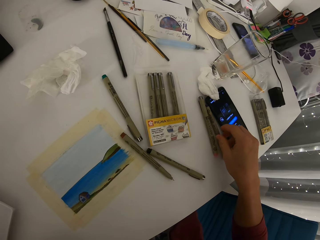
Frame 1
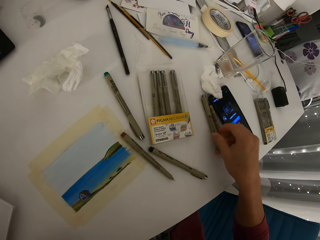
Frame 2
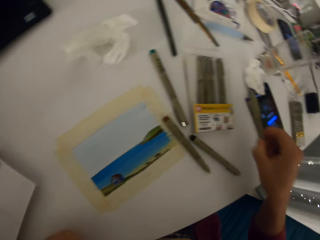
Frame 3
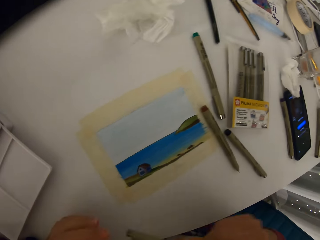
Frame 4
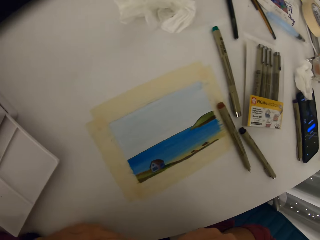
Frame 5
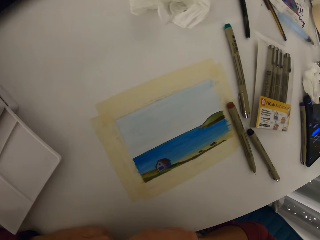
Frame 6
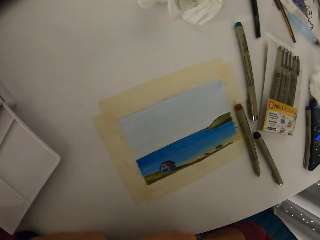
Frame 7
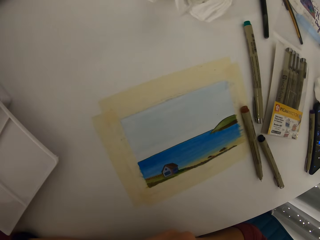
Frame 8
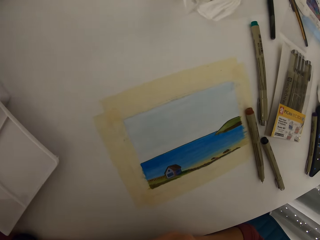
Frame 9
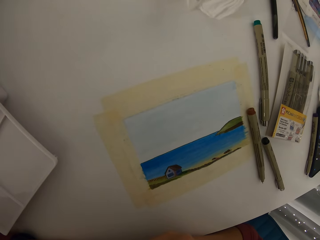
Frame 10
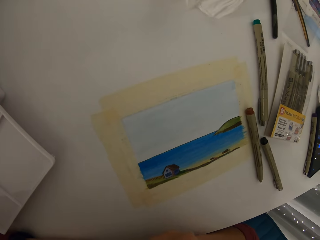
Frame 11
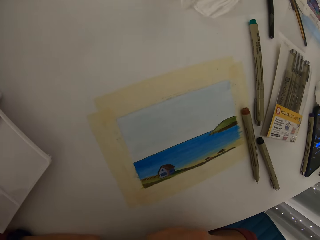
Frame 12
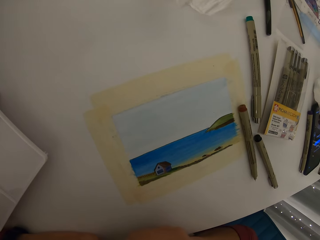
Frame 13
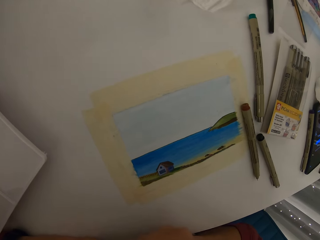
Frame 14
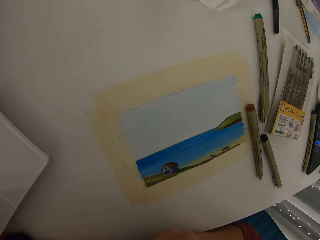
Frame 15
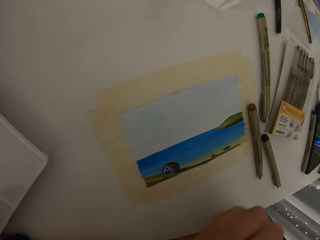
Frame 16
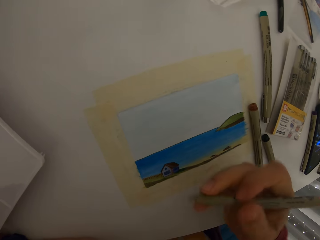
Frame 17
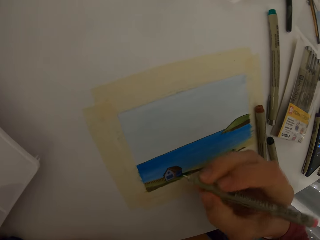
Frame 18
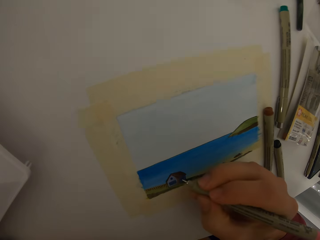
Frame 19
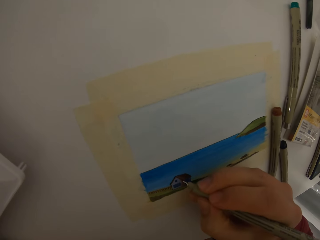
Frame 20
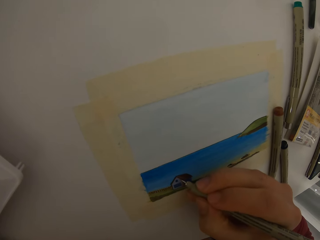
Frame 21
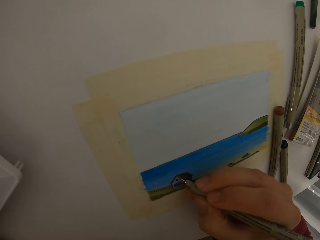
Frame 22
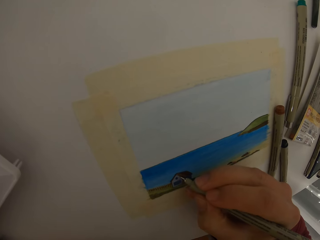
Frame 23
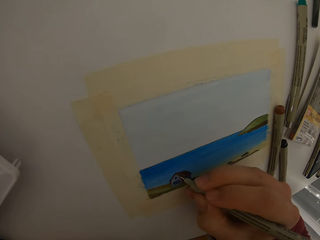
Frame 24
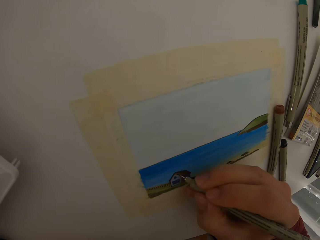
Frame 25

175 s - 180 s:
The camera wearer touches a marker pen on the table. They take the marker or color pen from the table, uncork the pen, and paint the picture. They add details to the picture using a color pen.

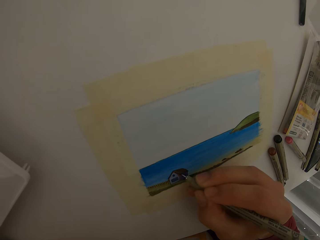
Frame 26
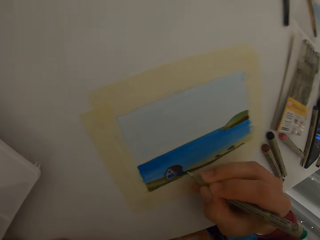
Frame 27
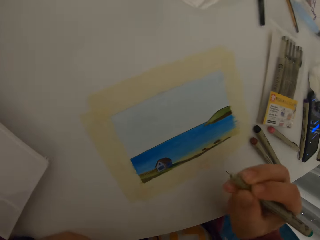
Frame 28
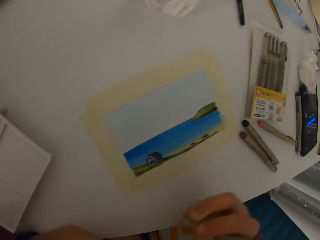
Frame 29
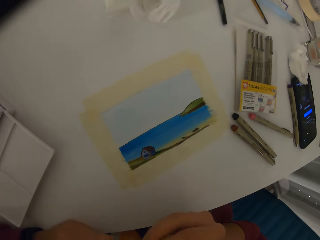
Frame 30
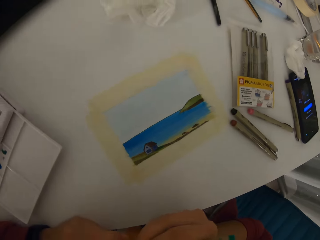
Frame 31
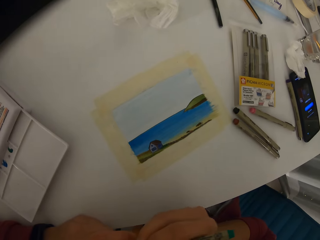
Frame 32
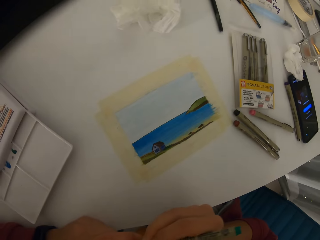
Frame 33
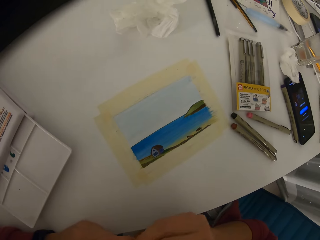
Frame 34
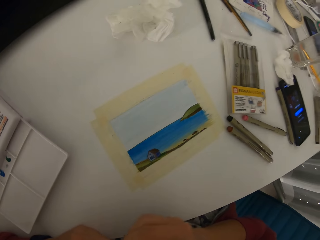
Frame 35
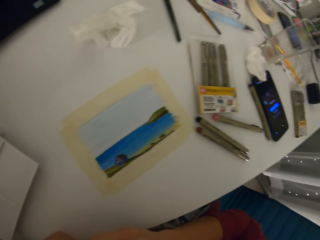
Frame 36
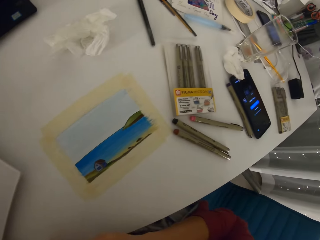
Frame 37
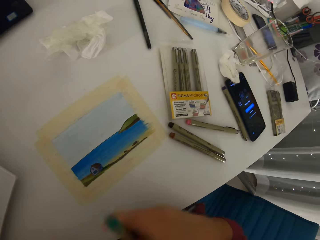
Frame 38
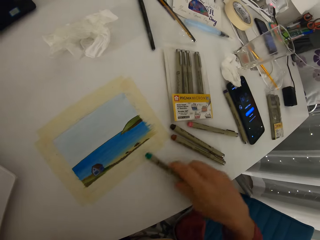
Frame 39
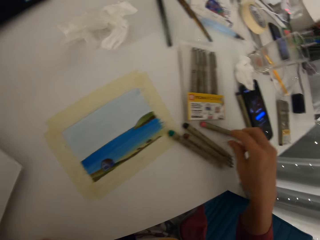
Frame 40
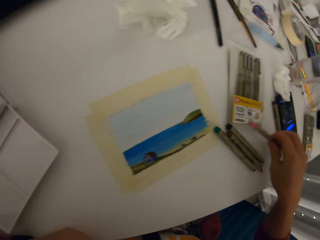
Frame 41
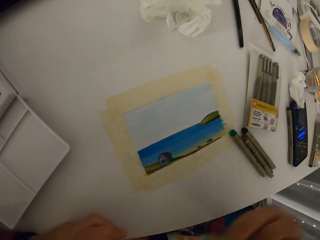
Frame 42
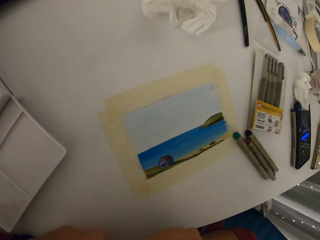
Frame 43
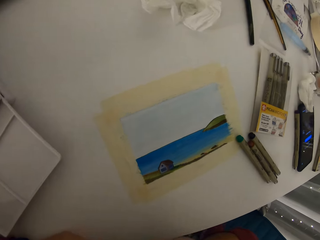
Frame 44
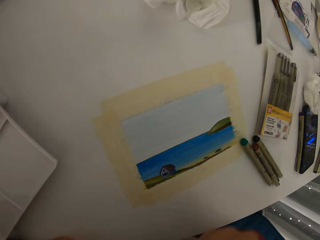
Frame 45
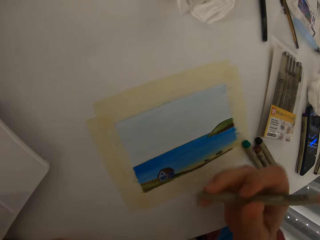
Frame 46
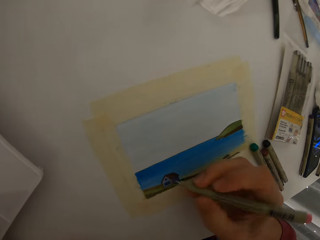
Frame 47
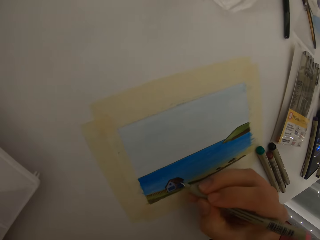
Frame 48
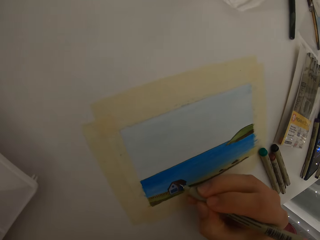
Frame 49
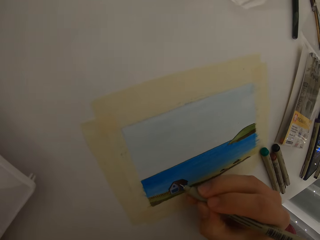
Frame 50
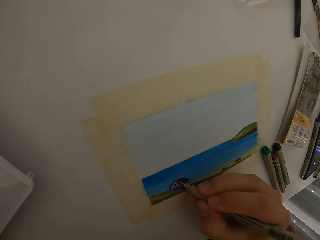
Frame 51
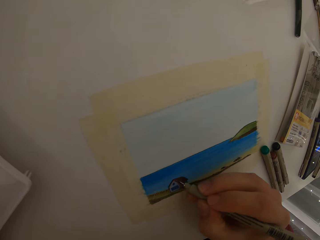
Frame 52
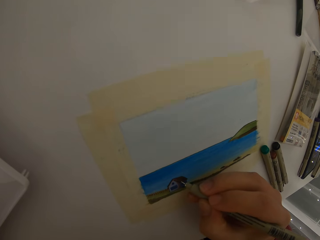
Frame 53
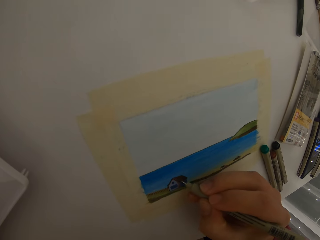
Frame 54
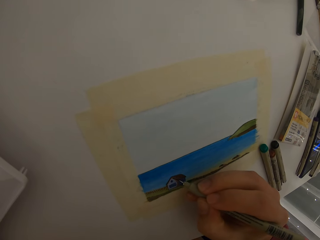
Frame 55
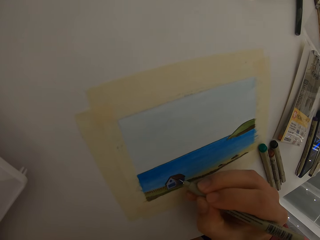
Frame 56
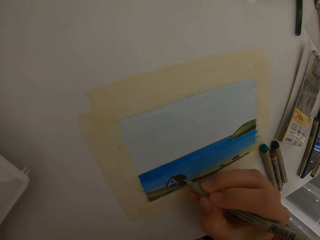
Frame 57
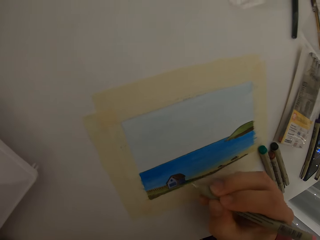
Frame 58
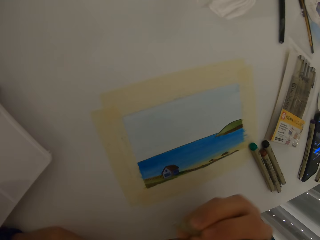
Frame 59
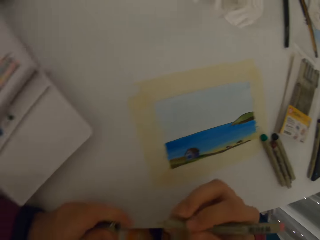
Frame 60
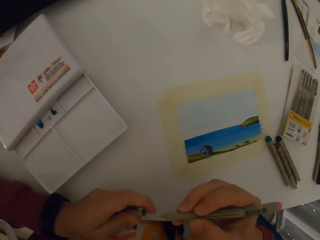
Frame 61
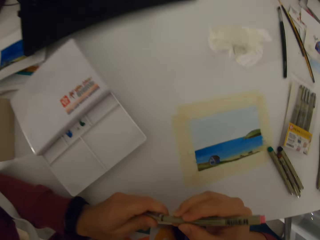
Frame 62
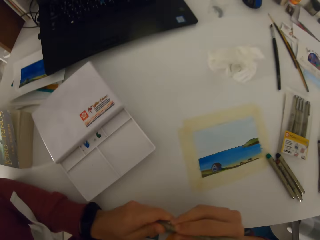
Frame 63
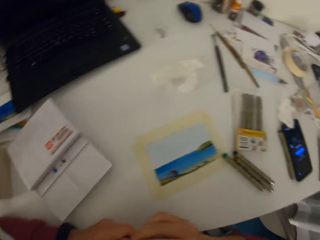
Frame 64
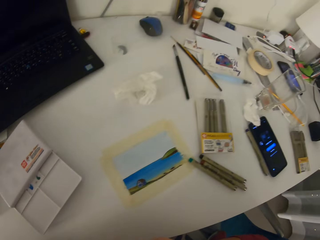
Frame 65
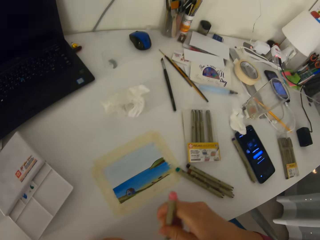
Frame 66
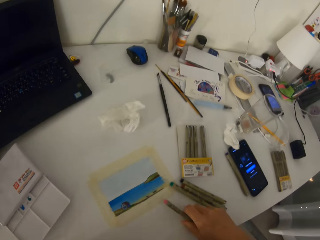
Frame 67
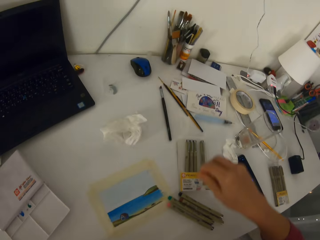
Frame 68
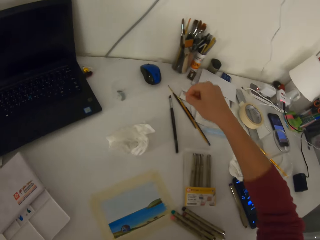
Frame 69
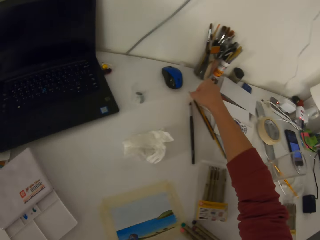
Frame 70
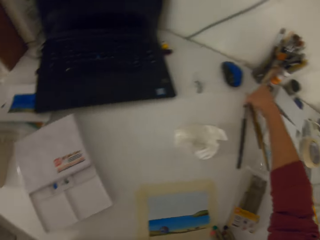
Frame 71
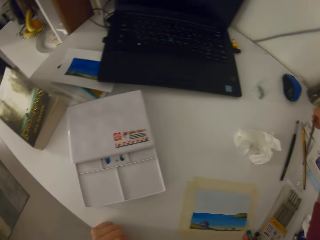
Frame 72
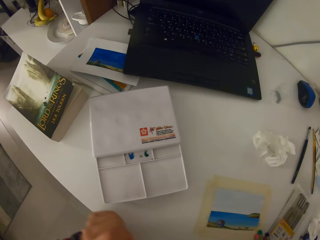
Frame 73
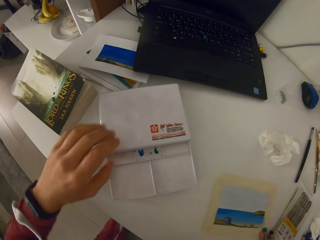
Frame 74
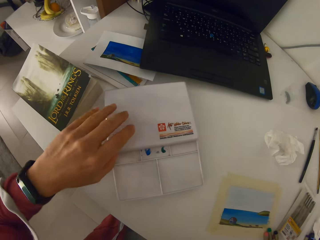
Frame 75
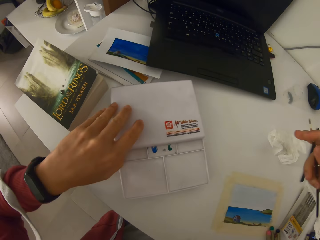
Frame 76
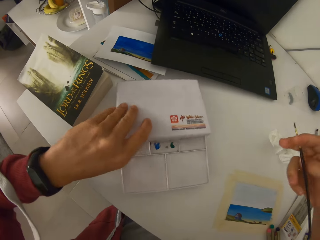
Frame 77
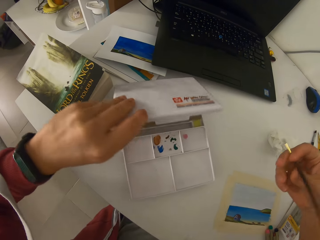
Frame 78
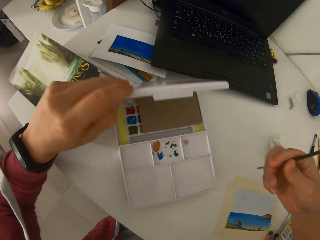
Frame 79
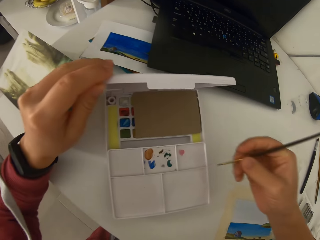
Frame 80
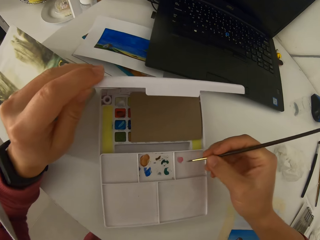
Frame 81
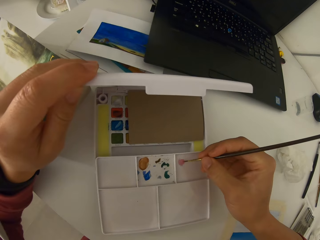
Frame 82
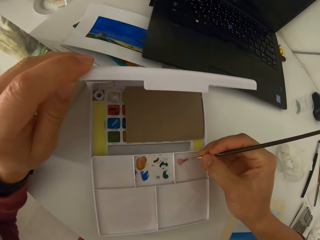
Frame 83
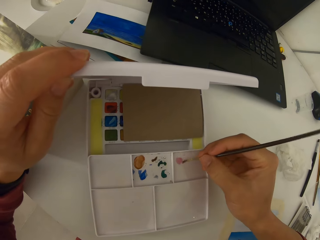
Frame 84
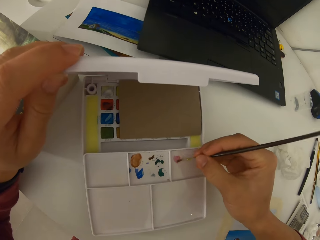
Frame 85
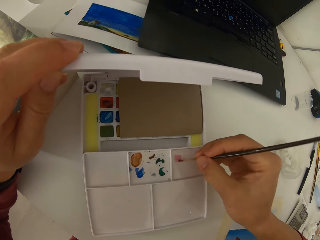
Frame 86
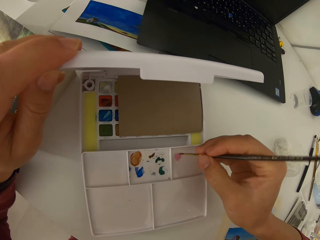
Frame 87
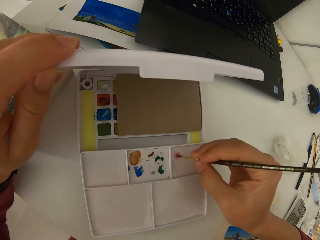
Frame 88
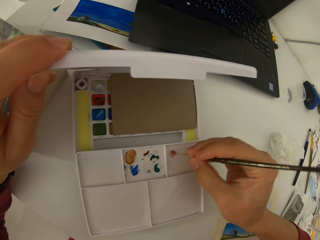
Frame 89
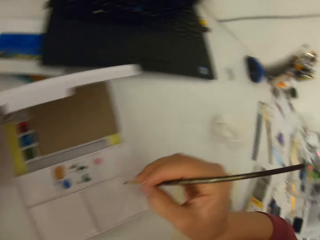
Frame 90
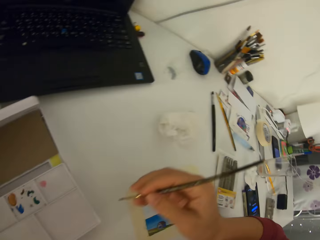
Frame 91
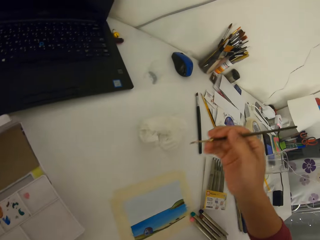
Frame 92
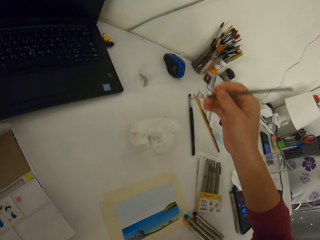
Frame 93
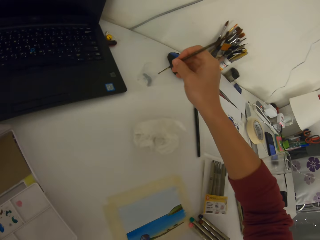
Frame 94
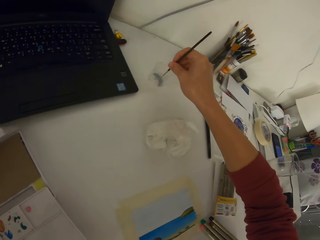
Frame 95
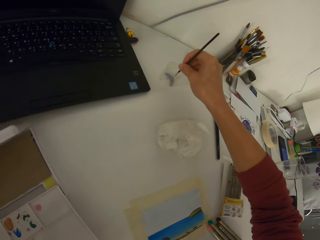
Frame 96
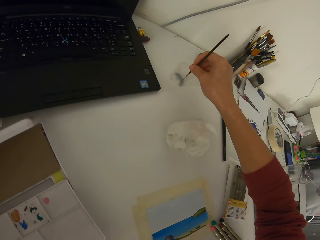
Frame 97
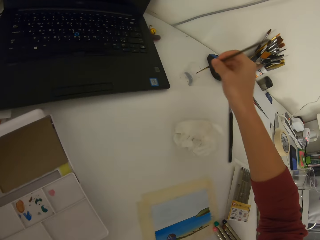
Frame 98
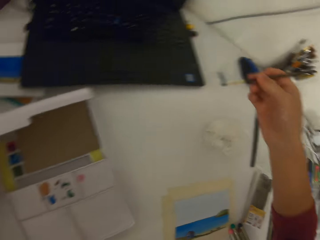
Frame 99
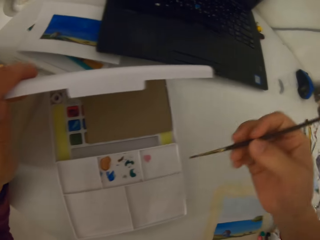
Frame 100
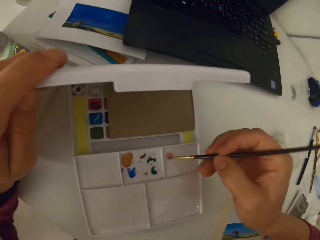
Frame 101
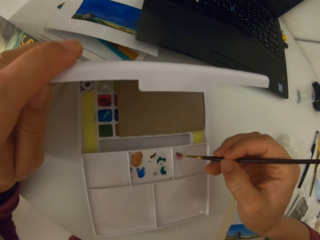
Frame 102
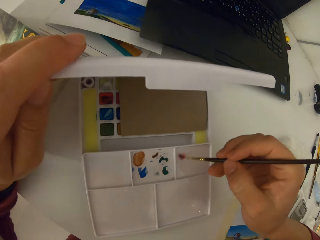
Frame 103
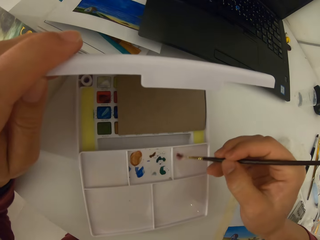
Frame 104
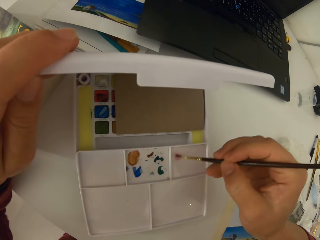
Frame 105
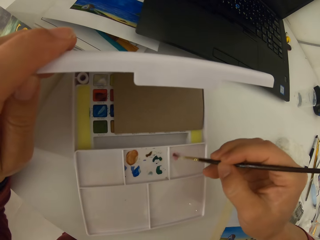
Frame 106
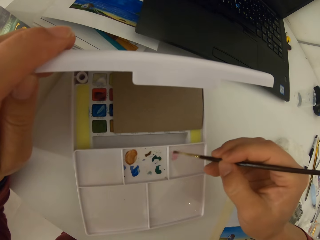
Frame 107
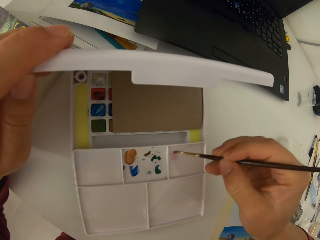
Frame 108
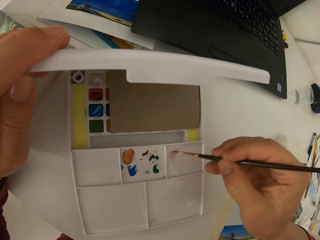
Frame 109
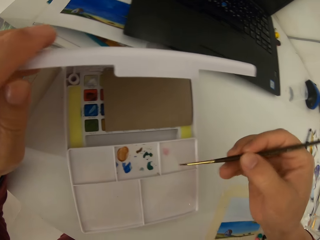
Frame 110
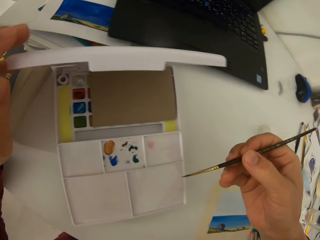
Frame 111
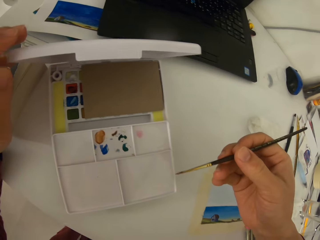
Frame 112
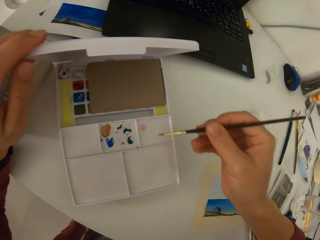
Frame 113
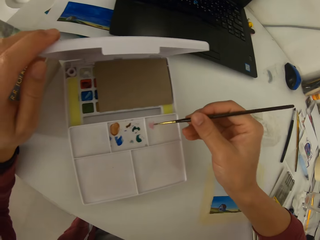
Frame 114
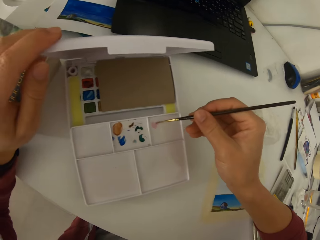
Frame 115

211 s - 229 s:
The camera wearer seals the pen. She drops a color pen on the table. She picks up another color pen from the table with her right hand. She uncorks the pen. She adds details to the picture using a color pen. She covers the color pen. She drops the color pen on the table. She takes a paint brush or color brush from the table. She opens a paint box. She rubs the color brush in the watercolor paint. She fetches paint from the box. She dips the color brush in water. She scoops something from the table. She fetches paint from the box. She rubs the brush in the watercolor paint.
